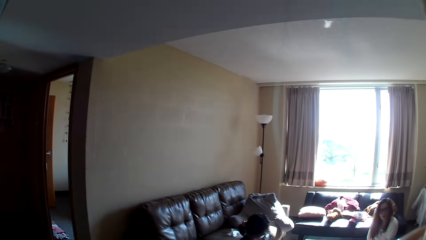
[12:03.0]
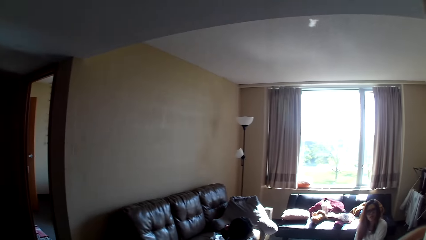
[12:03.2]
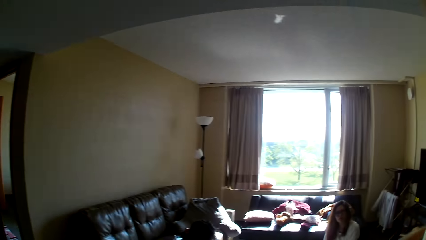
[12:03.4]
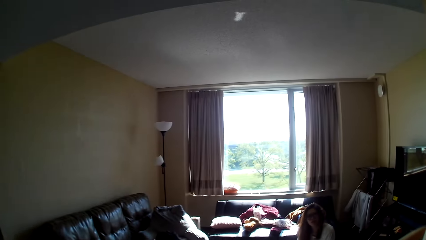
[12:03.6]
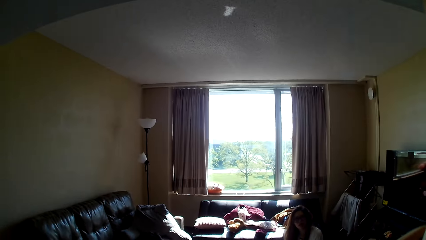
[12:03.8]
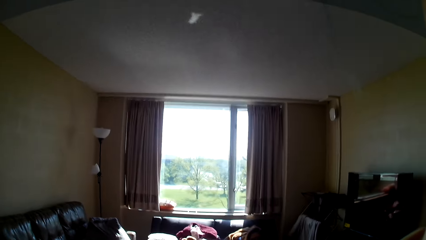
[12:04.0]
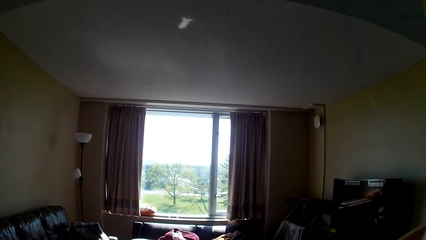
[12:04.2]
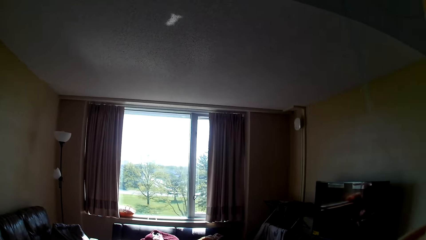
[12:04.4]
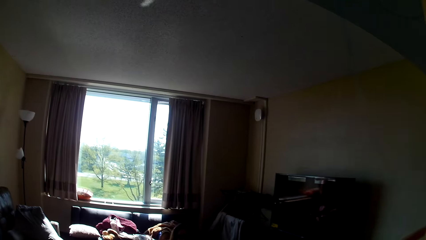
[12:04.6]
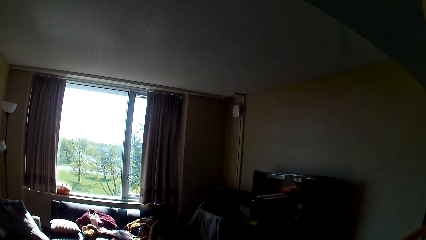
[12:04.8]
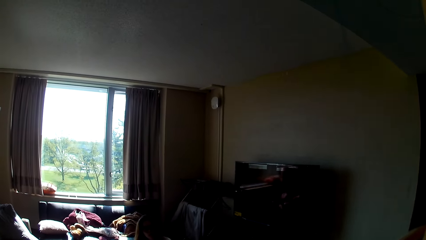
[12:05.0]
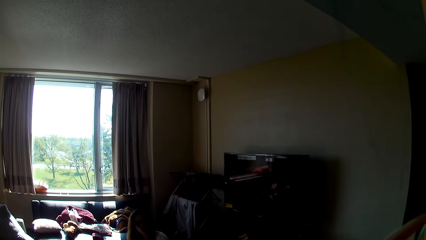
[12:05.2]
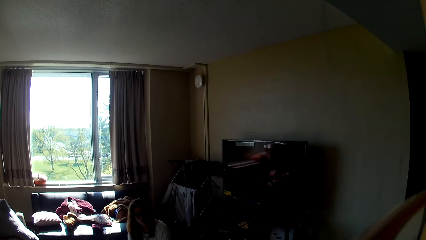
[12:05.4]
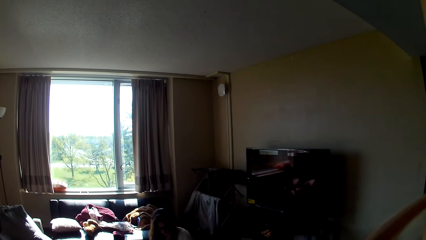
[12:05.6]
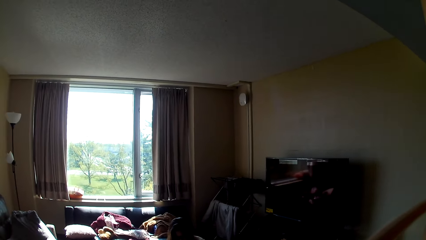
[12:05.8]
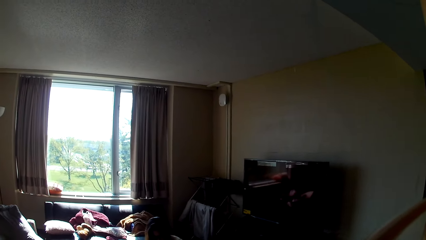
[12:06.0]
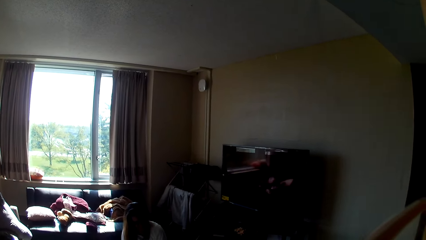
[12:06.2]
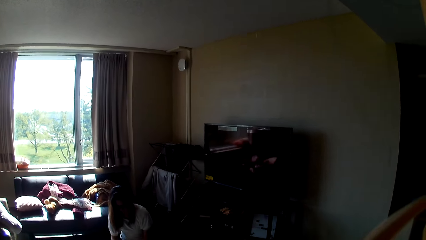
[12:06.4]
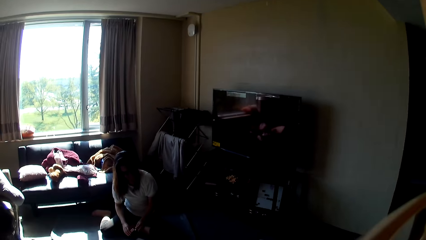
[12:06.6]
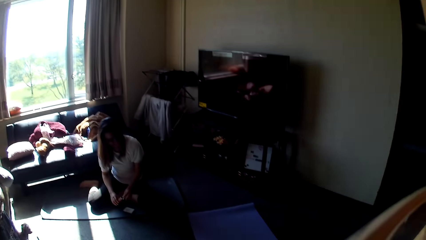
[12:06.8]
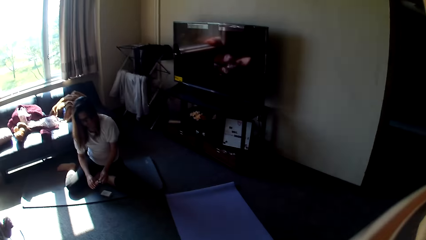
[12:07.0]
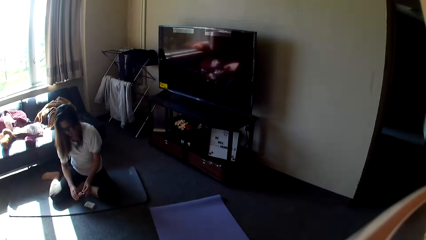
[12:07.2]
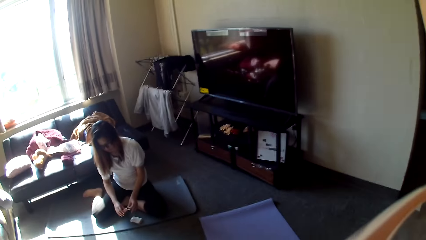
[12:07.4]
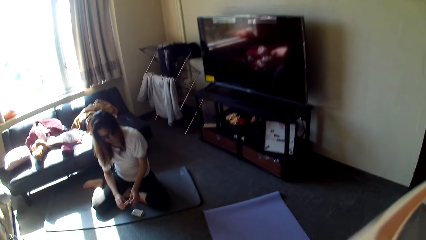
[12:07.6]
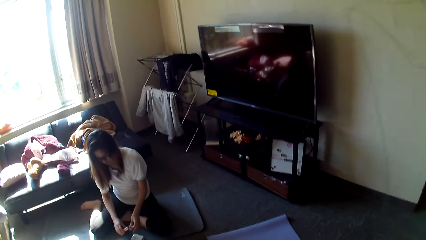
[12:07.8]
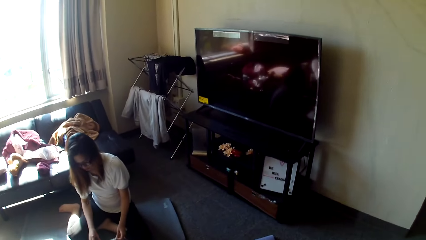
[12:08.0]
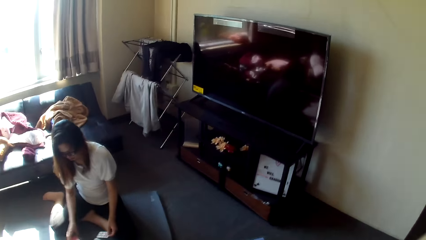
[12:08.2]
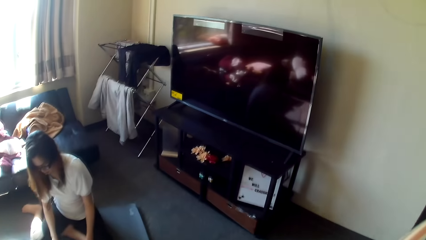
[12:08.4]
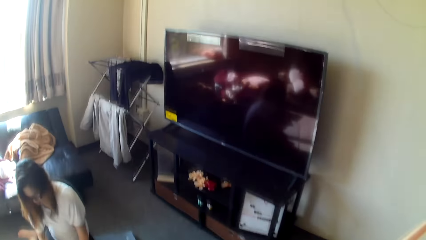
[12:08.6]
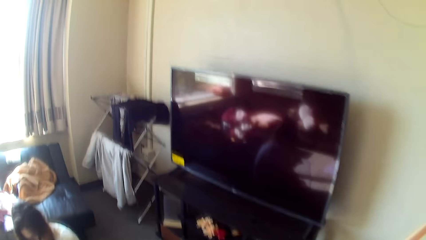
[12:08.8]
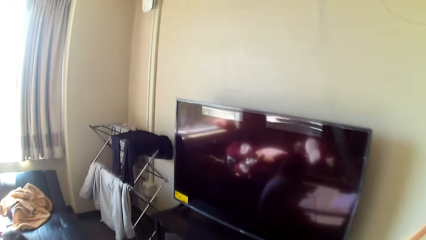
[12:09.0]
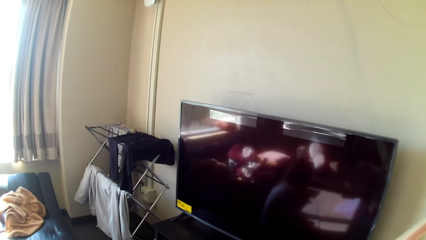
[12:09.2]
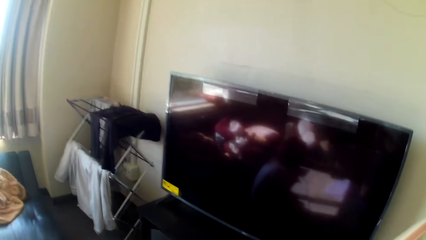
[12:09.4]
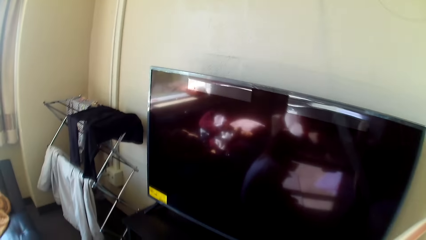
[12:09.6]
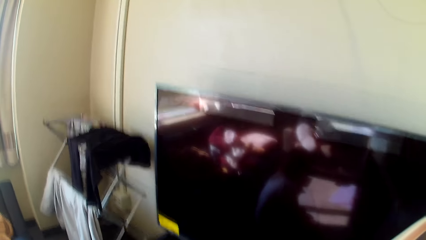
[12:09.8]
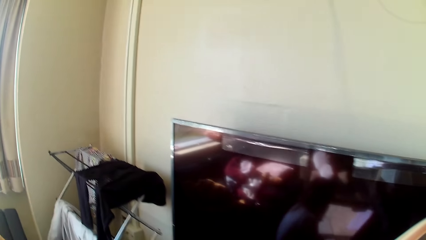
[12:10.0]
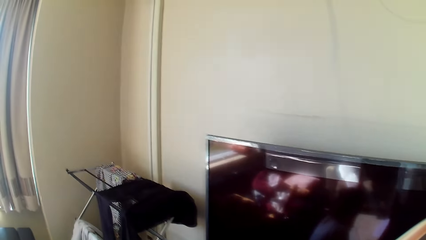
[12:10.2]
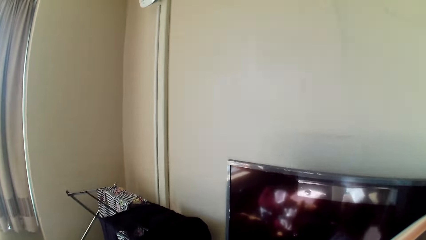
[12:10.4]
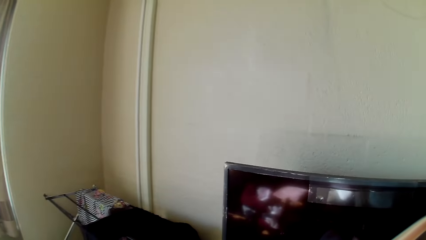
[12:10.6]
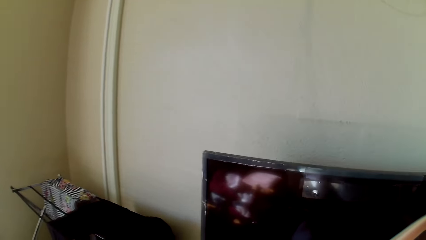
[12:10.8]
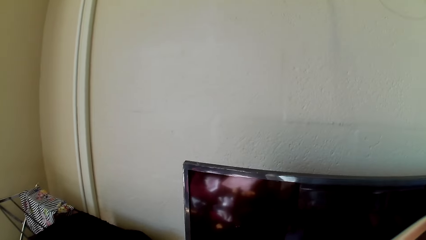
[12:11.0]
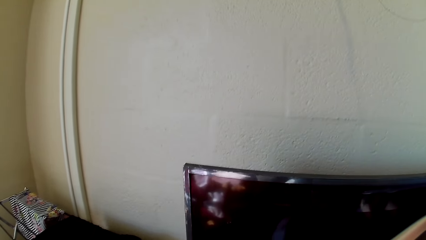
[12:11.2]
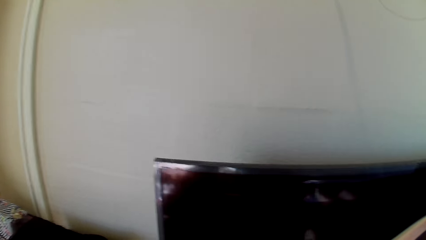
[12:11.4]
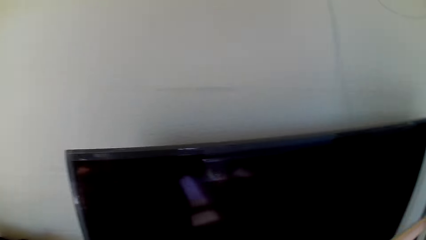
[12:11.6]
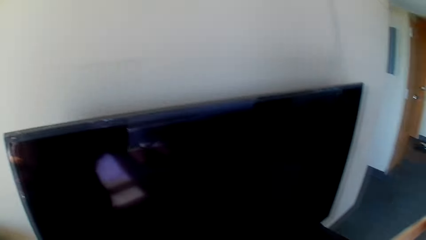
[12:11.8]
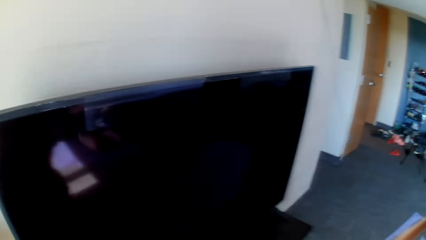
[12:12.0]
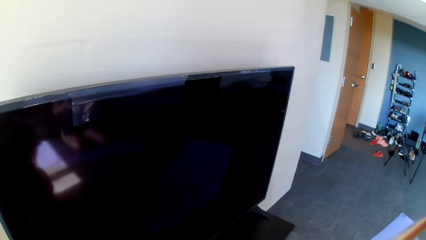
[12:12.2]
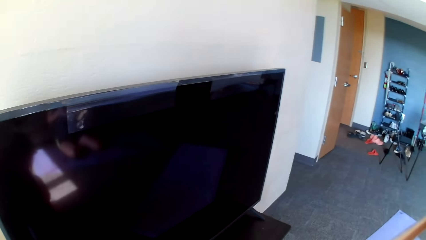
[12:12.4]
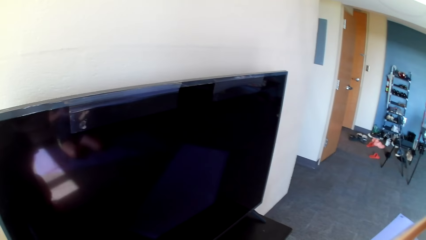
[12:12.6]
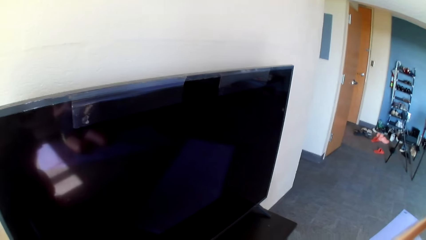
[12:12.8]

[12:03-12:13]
A lady holds cards in her hands.

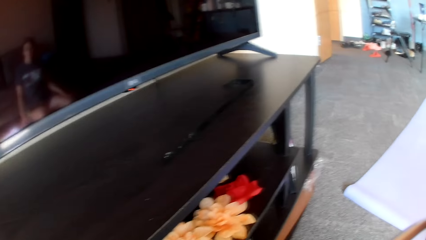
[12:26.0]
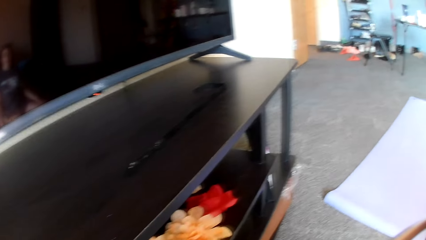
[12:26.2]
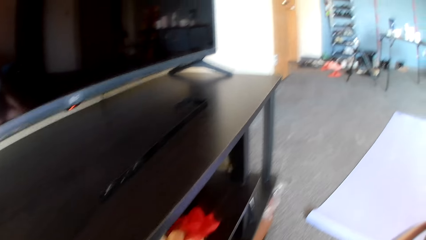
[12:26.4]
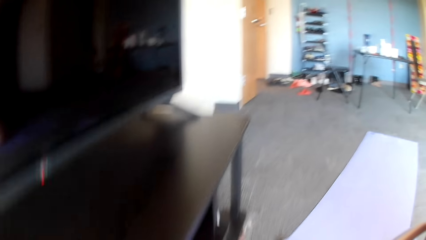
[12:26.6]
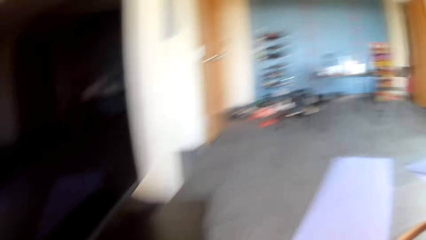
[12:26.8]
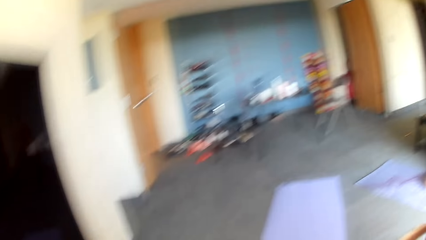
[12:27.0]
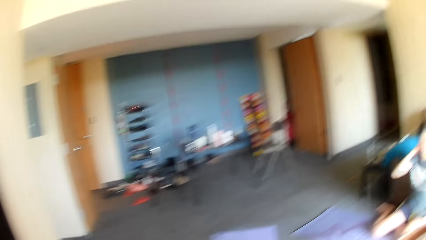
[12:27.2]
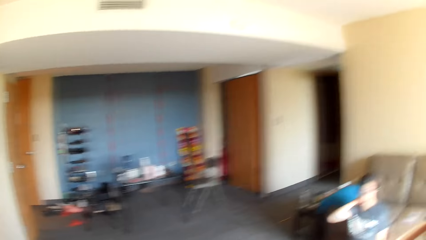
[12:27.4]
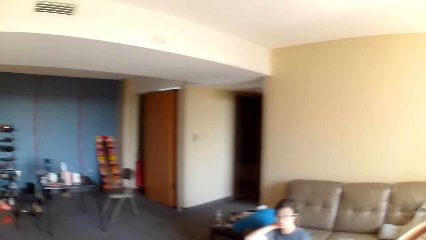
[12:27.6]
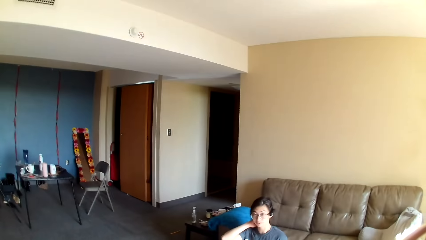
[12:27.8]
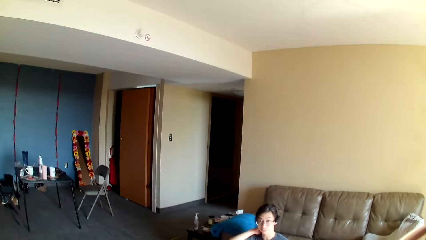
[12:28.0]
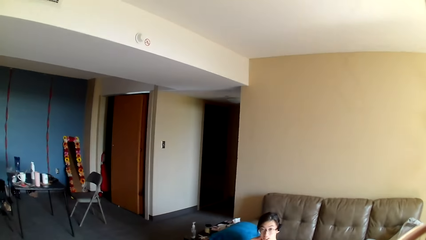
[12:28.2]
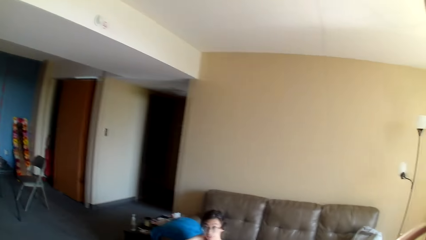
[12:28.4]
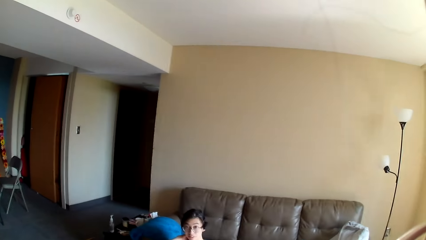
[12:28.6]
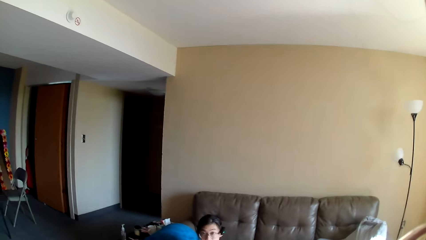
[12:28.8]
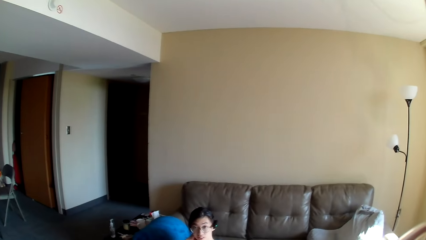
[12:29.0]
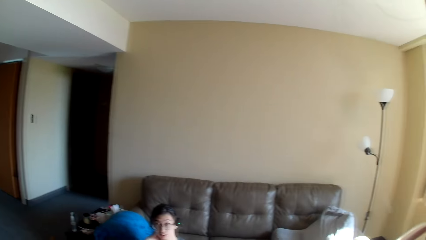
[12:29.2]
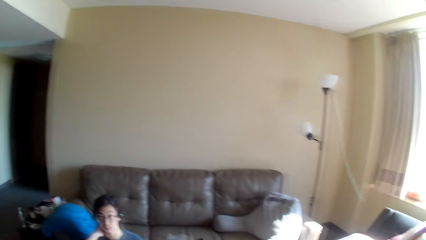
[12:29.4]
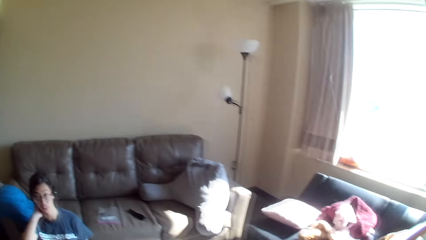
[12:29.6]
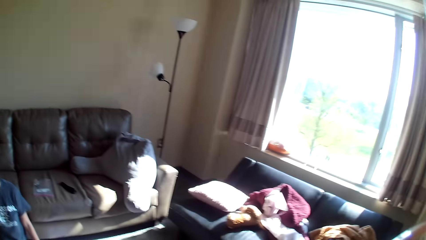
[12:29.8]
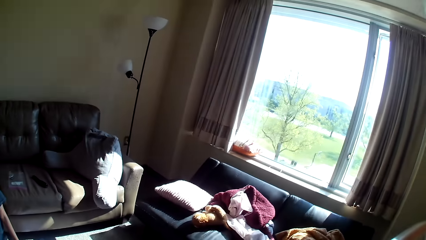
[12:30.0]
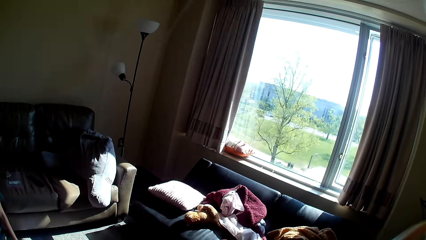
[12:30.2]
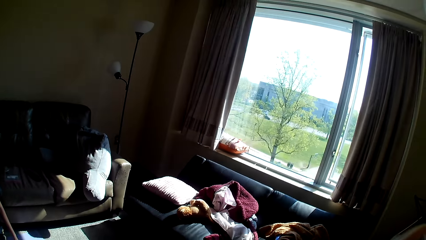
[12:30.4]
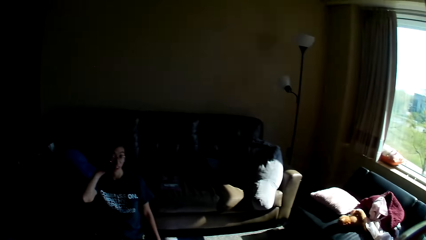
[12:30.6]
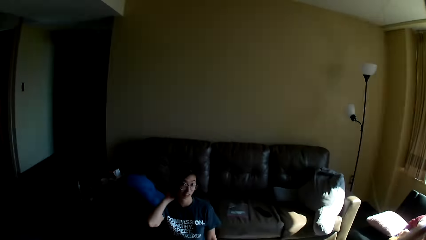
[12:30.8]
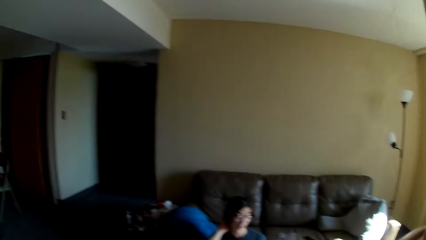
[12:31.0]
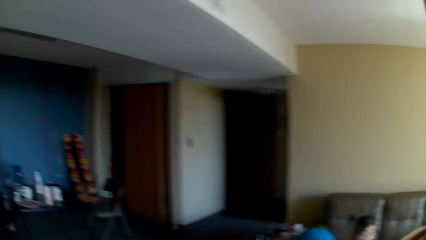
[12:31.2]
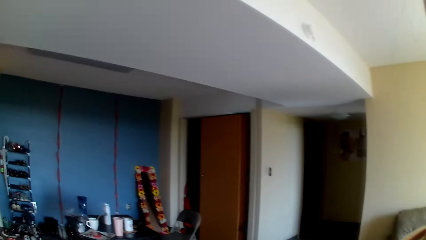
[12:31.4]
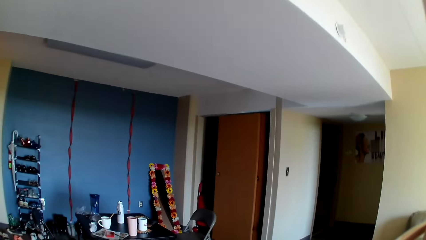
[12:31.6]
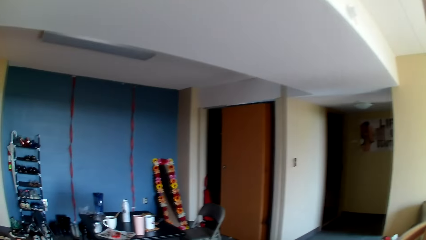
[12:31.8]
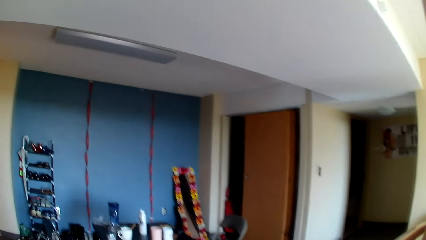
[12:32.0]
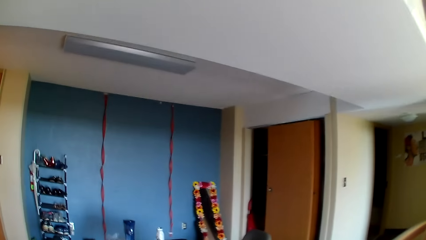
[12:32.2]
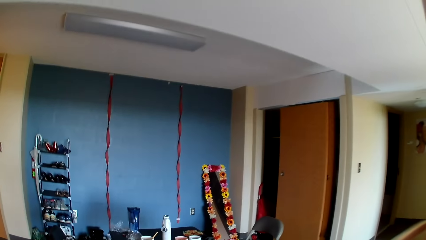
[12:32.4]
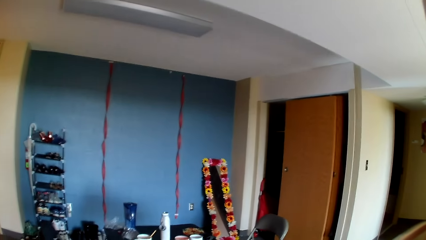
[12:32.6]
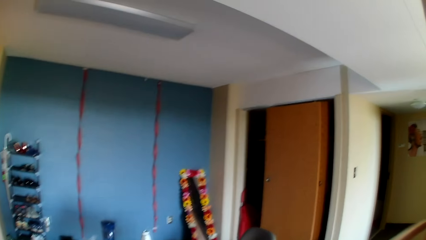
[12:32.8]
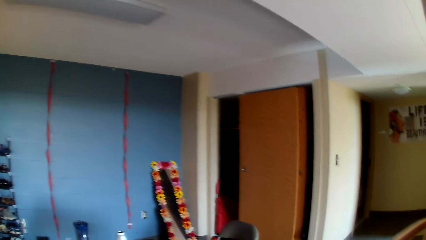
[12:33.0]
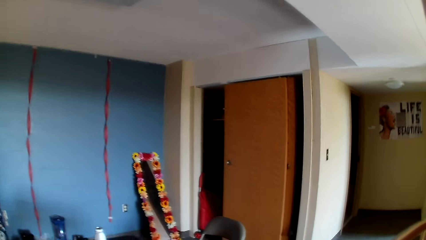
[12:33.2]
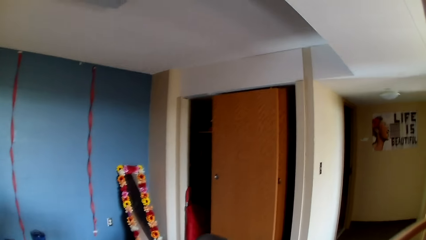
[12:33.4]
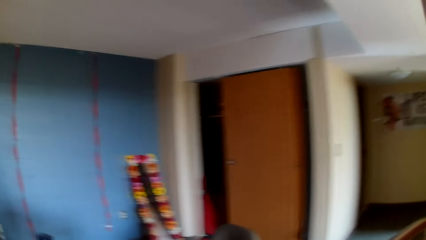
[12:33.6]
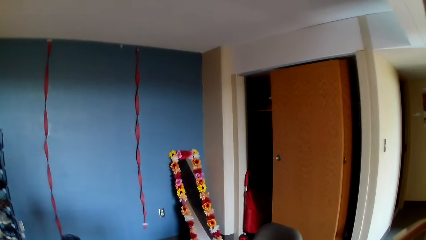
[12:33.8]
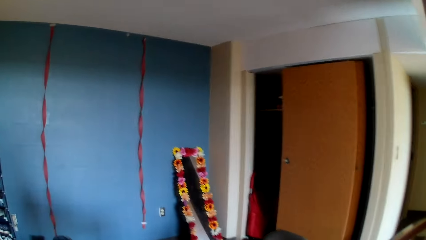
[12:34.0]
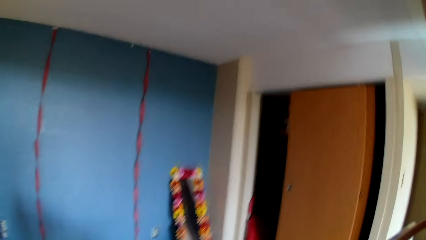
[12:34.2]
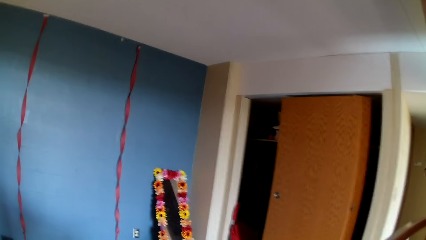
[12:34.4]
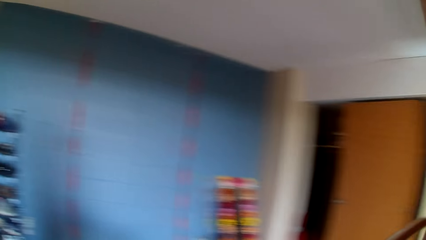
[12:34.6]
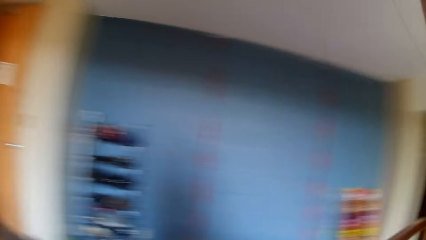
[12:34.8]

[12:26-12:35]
A lady sits down. The camera wearer walks around the room.
